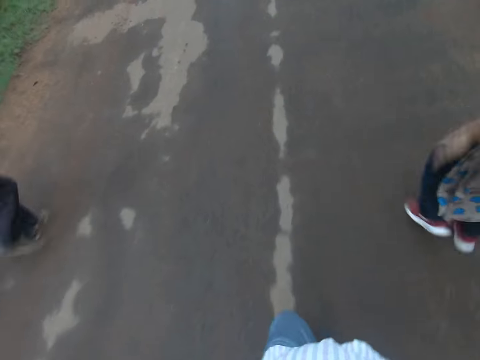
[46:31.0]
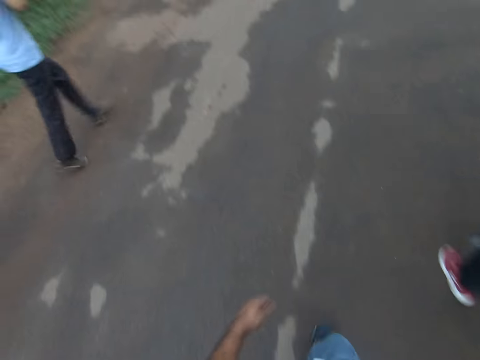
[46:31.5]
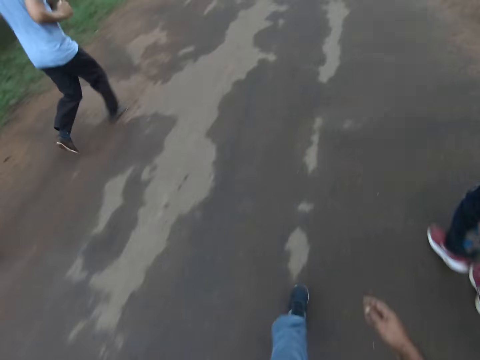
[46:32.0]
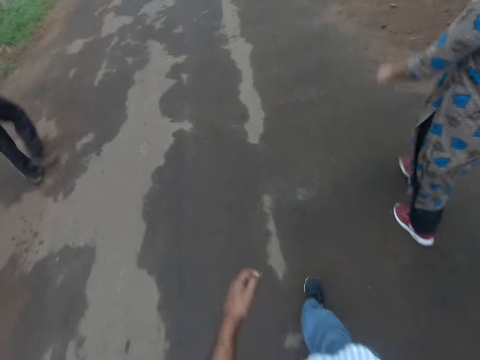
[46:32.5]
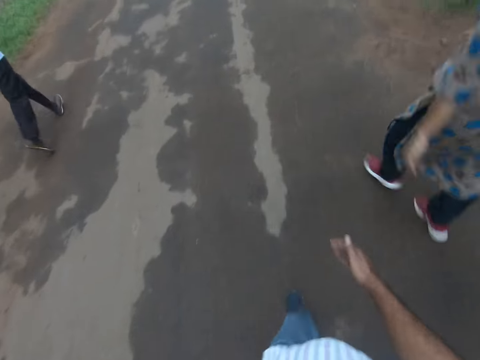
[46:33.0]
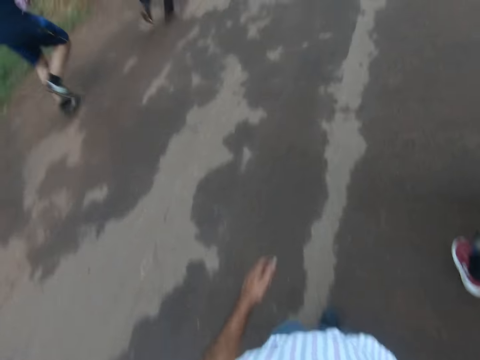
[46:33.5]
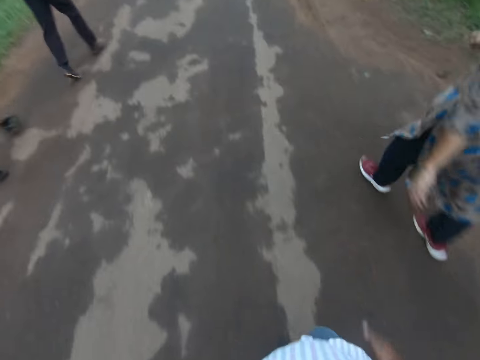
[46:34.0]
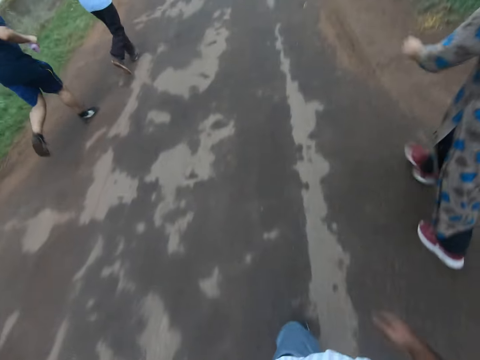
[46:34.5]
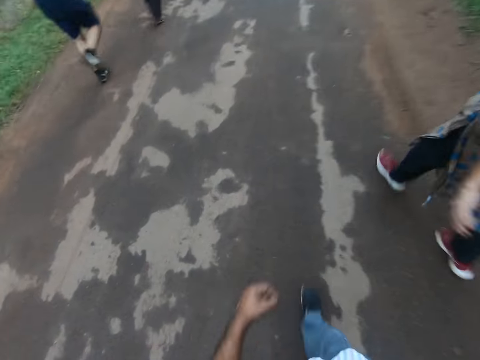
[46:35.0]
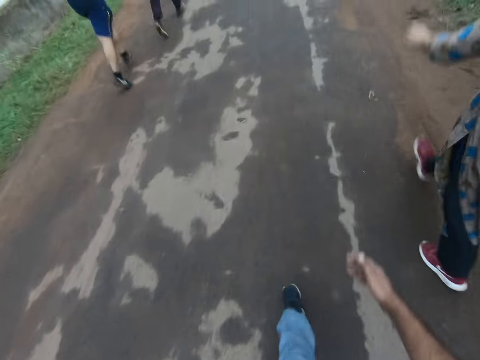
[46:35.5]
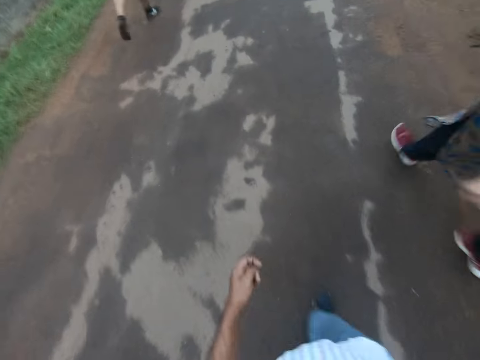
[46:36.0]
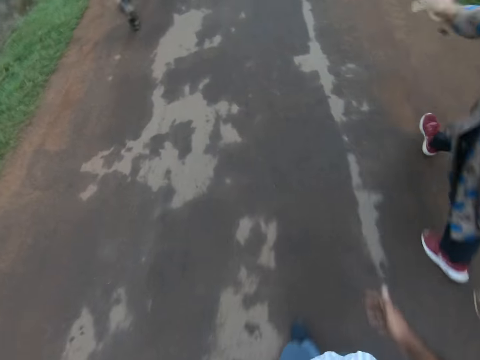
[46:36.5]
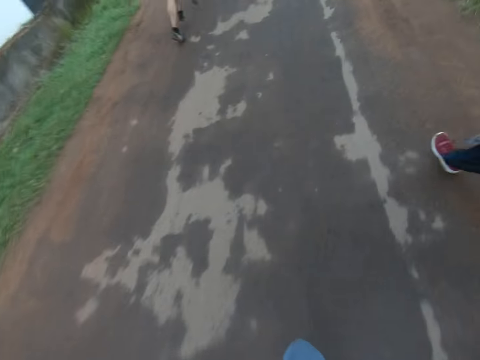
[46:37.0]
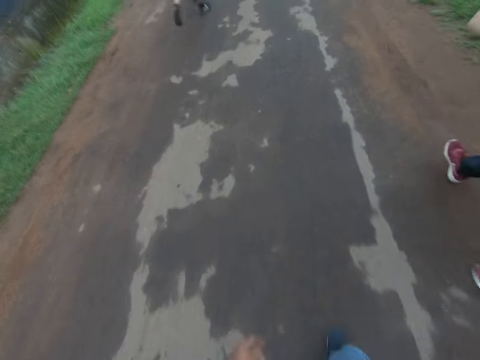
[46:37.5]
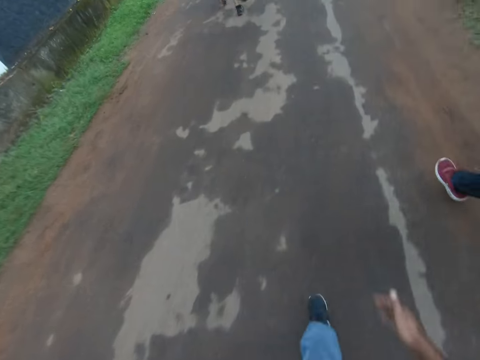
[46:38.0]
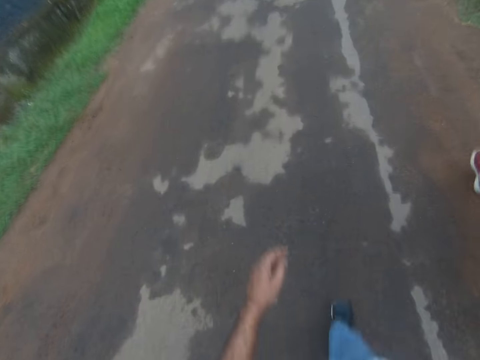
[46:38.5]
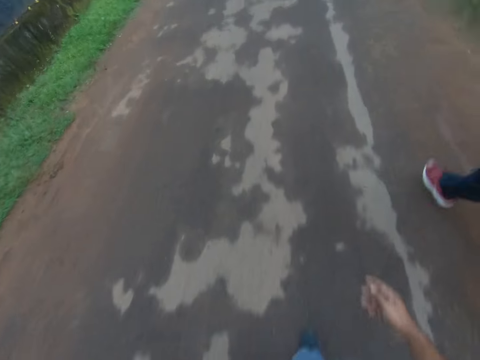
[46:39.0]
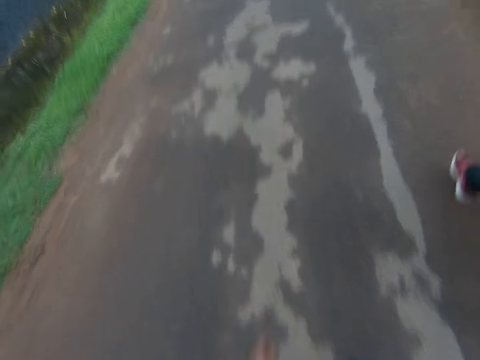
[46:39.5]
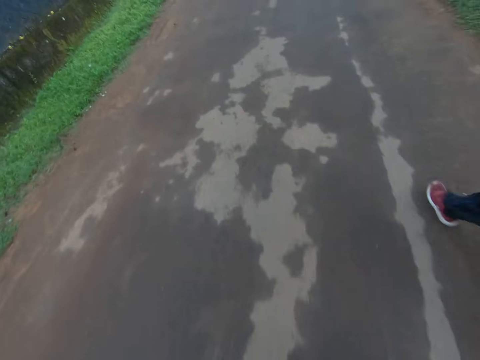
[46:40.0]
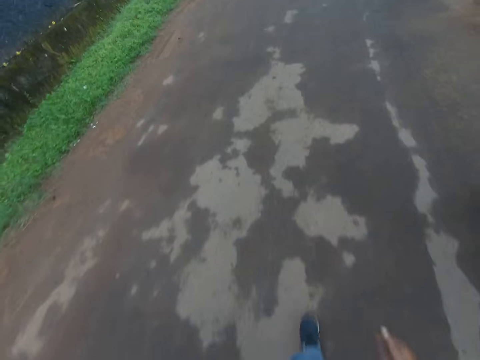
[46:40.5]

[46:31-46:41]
A person walks. The camera wearer walks with another person and the first person. A third person walks. The camera wearer walks with a fourth person, the second person and the third person. The third person is running. Two men jog past the camera wearer on the road. The camera wearer walks with the second person.

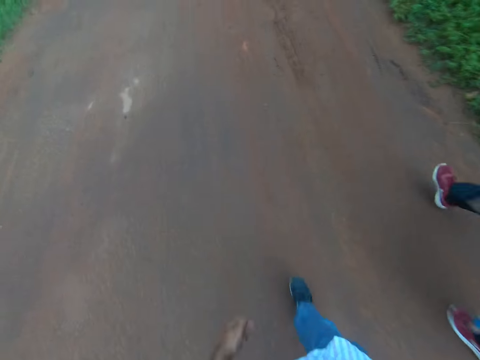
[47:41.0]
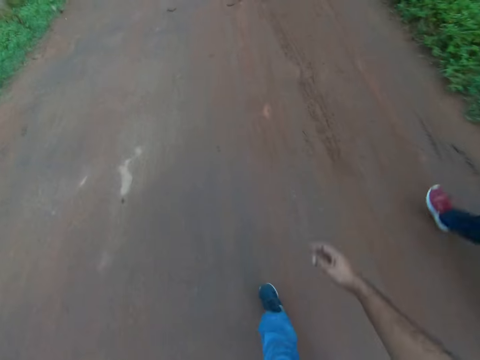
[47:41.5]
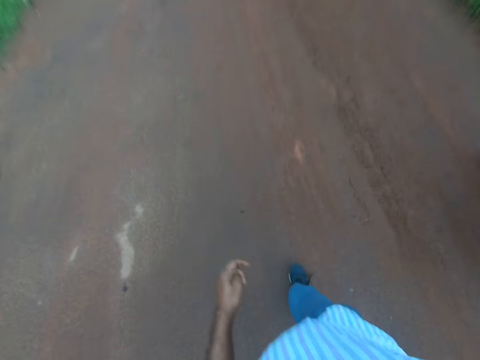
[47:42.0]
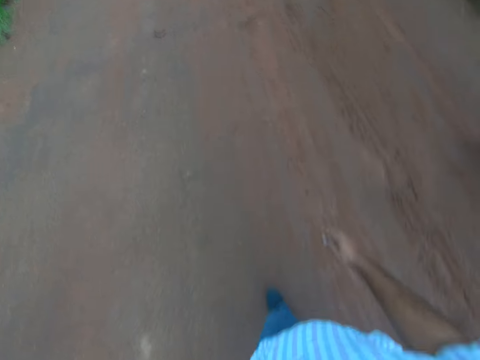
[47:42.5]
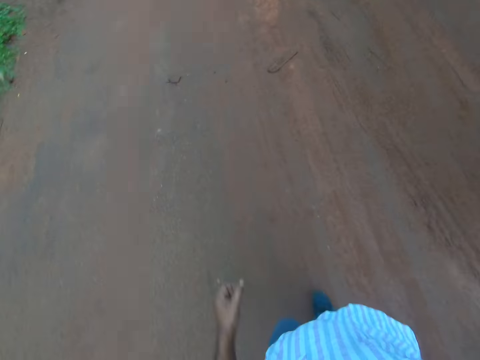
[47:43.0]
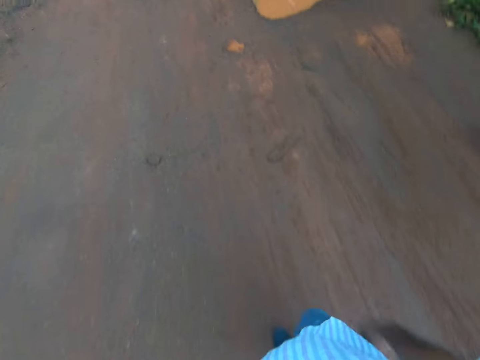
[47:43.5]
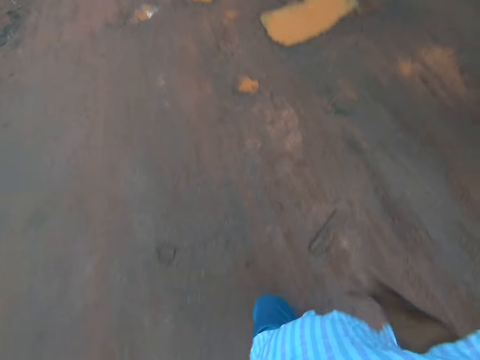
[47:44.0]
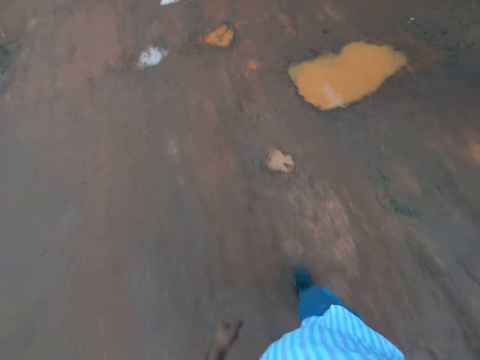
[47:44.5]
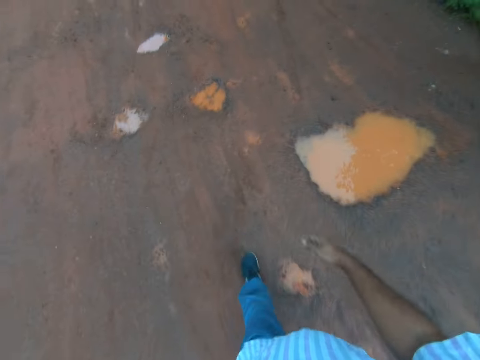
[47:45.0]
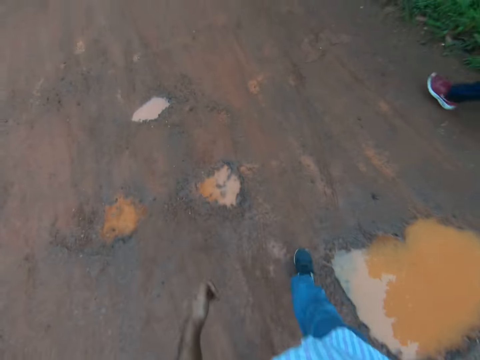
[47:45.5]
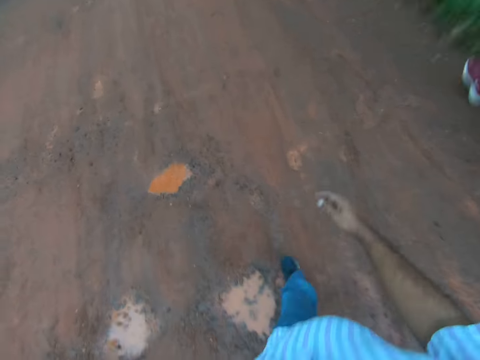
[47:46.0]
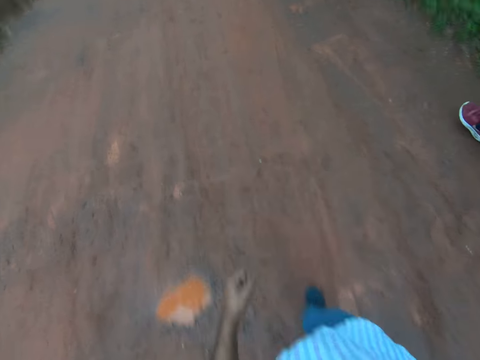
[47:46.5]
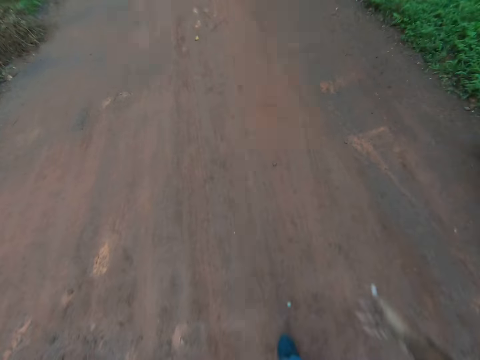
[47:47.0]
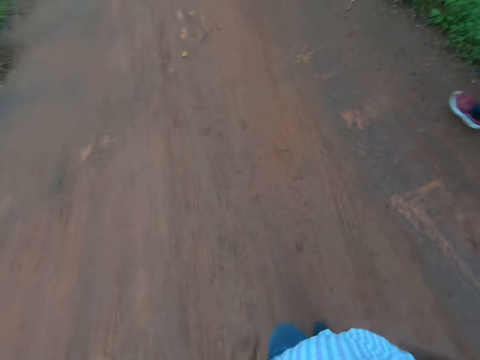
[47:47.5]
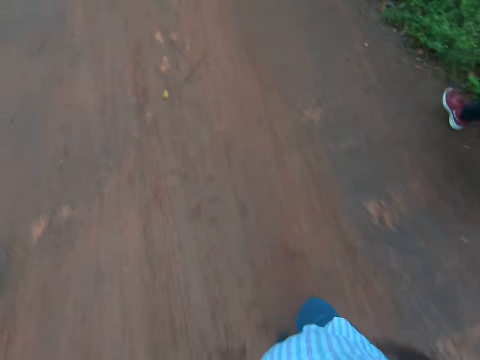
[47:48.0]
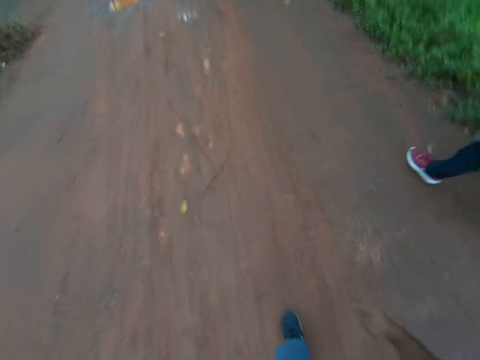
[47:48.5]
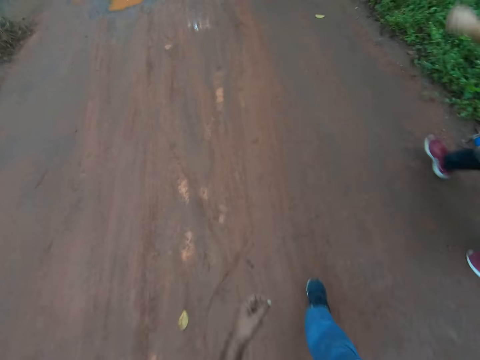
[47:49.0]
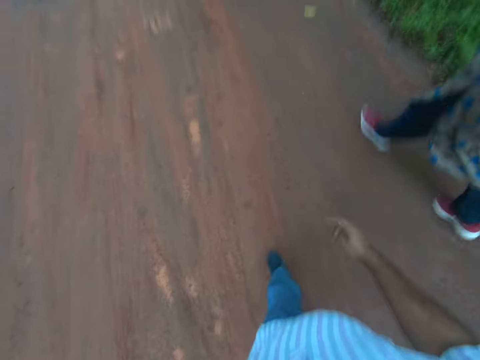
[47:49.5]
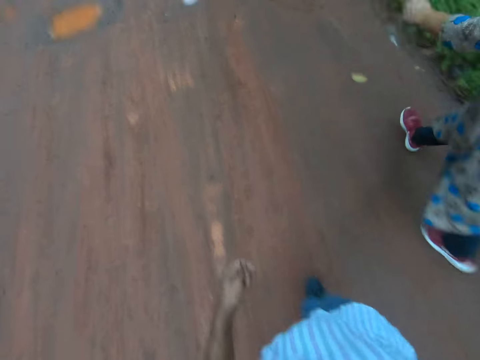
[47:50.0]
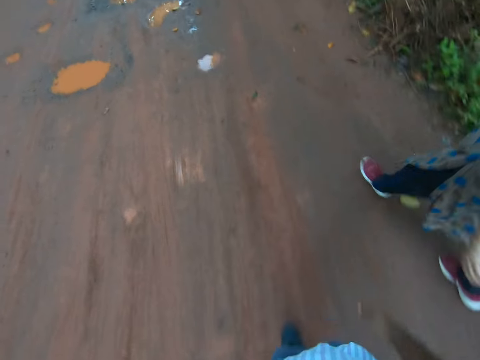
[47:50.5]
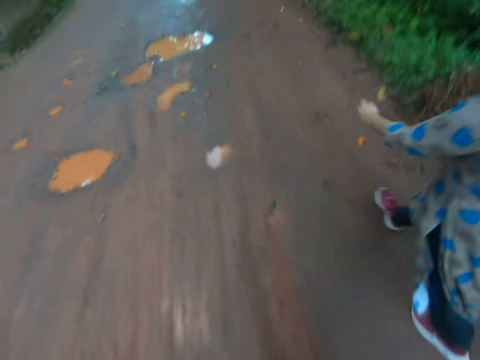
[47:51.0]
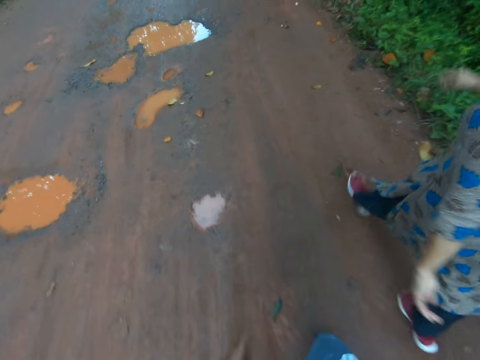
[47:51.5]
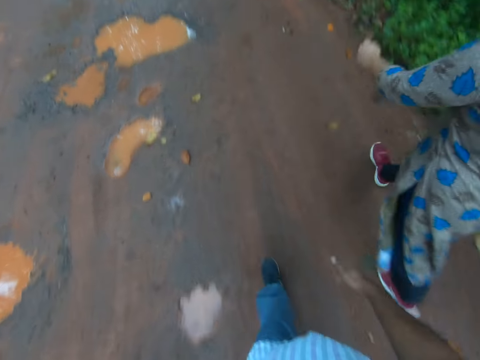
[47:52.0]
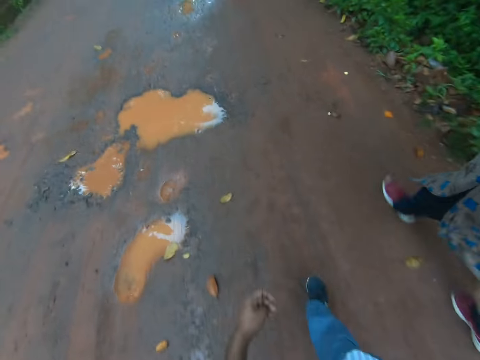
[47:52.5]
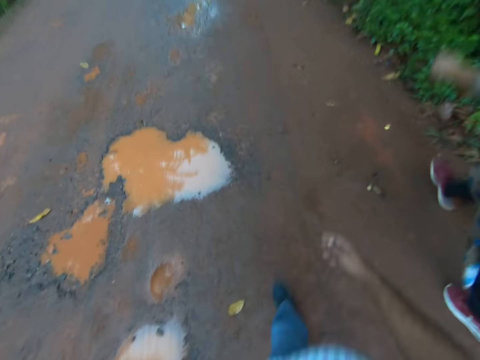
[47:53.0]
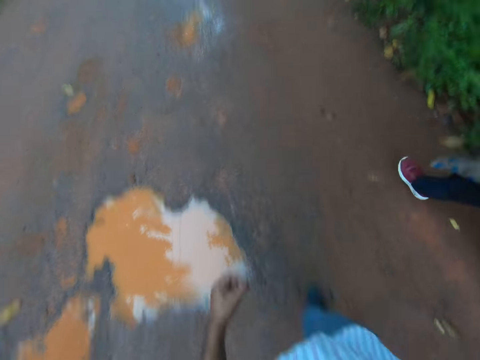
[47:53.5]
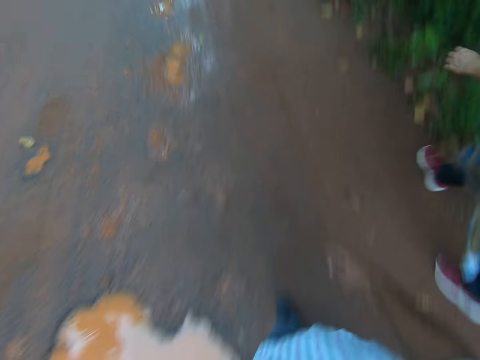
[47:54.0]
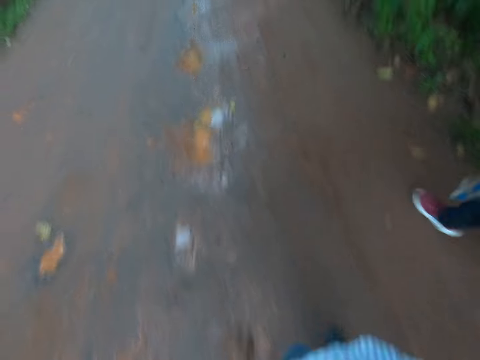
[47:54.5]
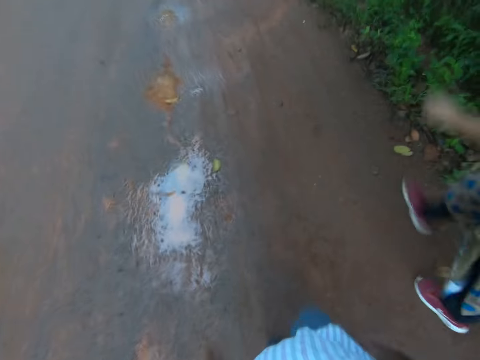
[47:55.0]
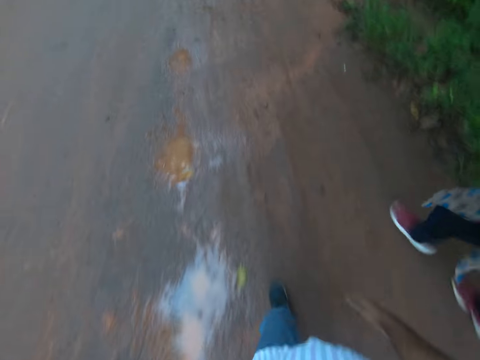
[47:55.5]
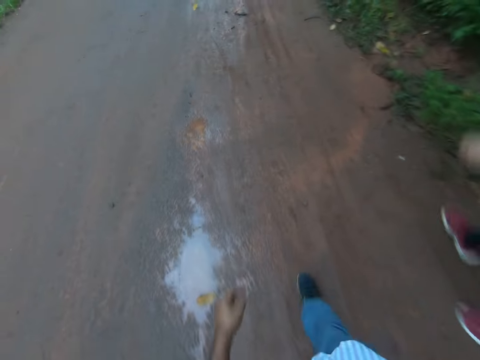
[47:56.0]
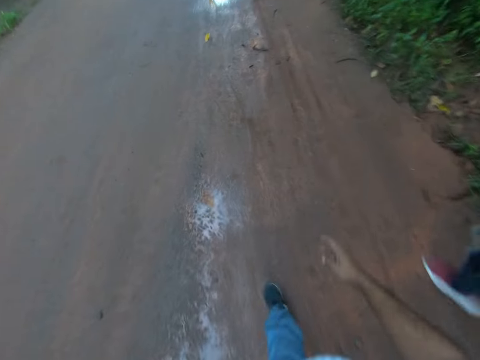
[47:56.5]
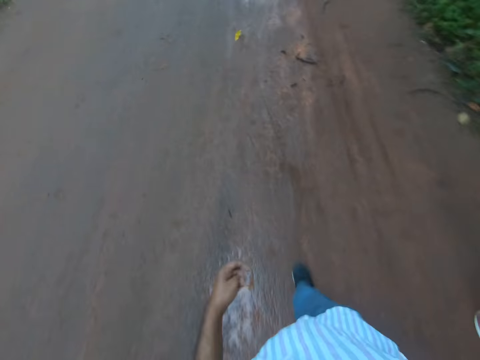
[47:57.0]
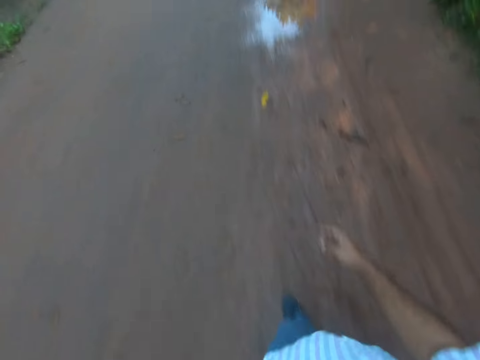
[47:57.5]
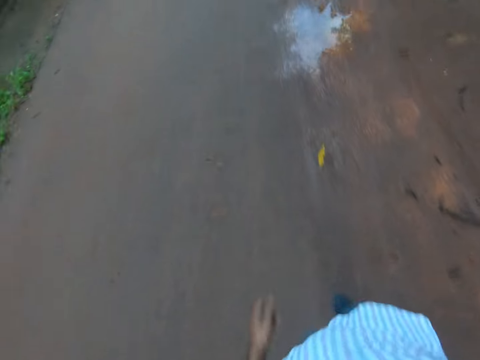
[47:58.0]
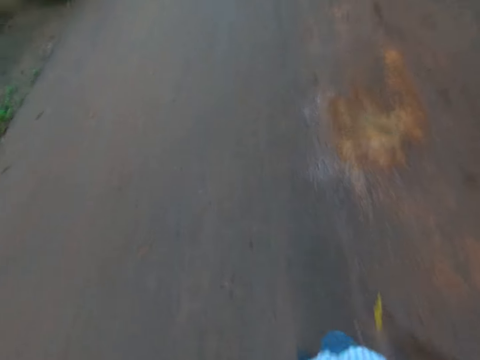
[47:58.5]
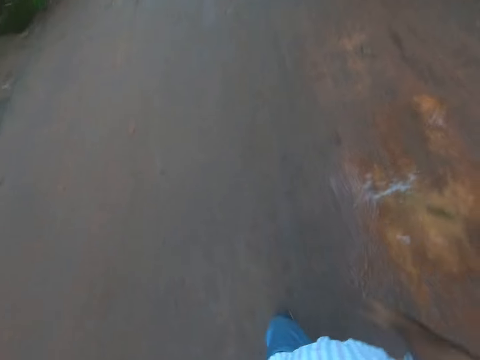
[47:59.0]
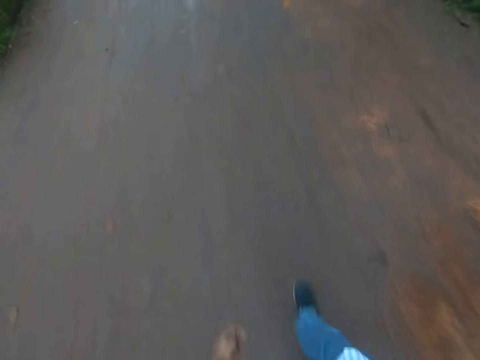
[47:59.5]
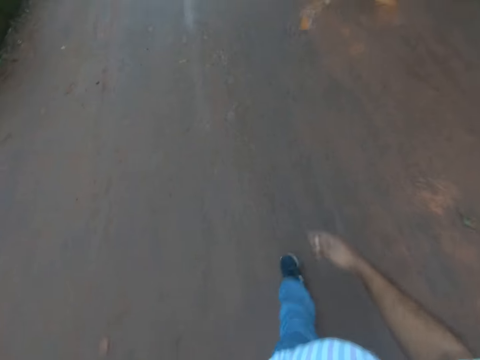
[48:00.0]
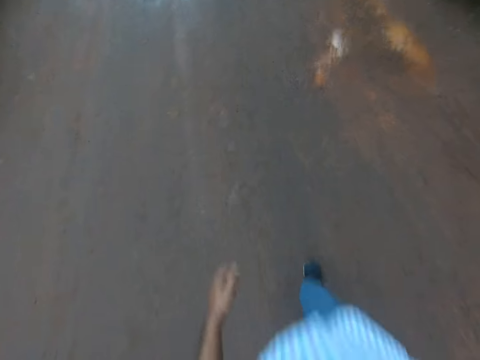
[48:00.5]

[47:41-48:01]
A person is walking. The camera wearer walks. The person walks. The camera wearer walks with the person. The person walks.
